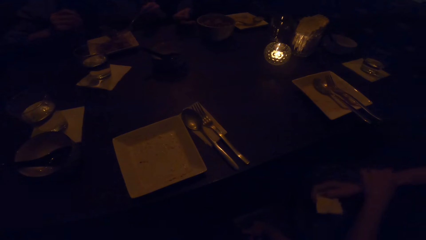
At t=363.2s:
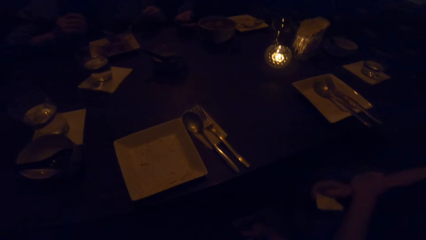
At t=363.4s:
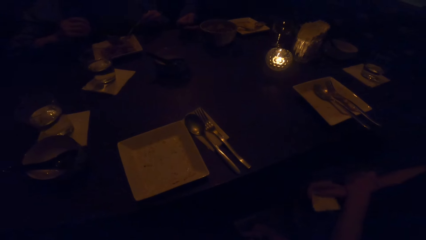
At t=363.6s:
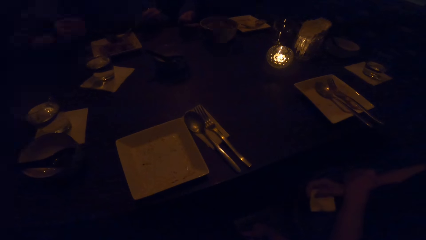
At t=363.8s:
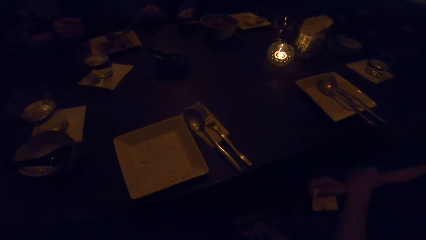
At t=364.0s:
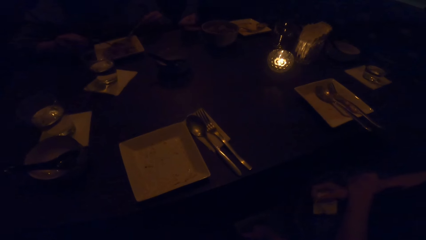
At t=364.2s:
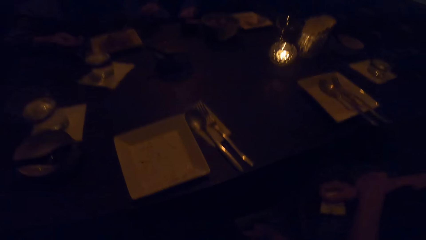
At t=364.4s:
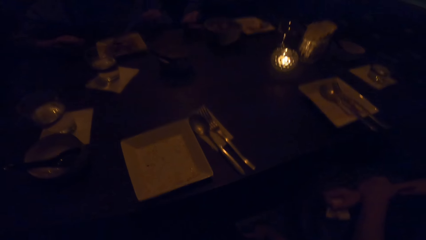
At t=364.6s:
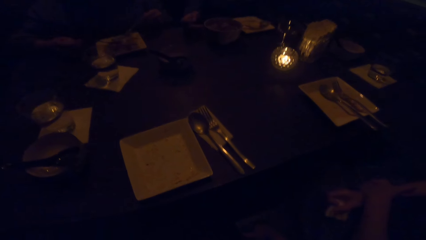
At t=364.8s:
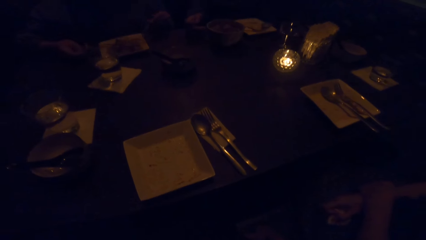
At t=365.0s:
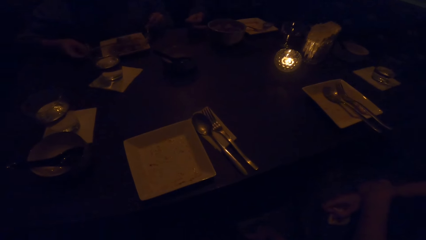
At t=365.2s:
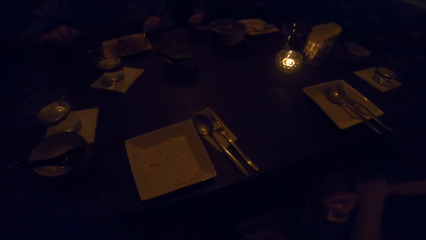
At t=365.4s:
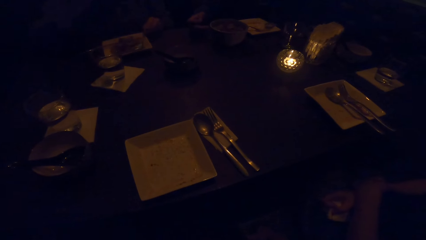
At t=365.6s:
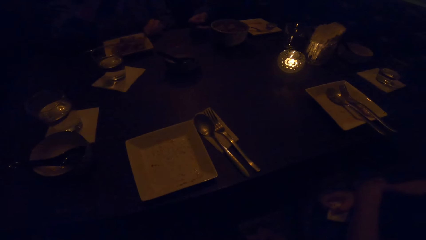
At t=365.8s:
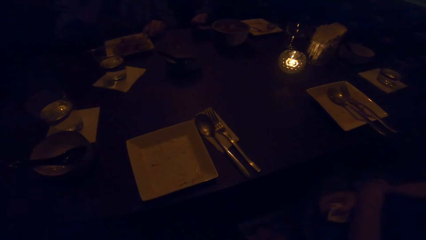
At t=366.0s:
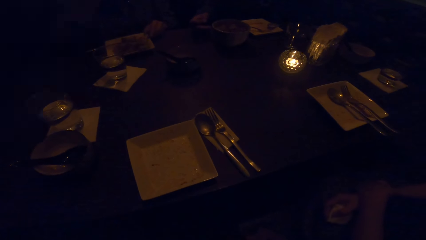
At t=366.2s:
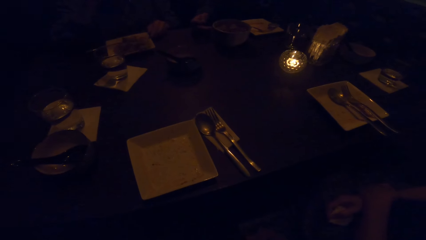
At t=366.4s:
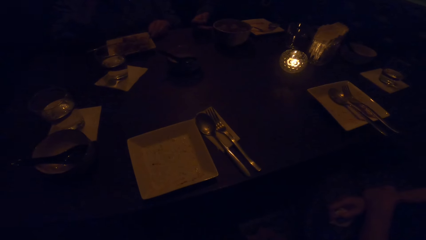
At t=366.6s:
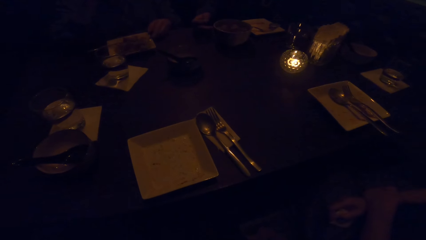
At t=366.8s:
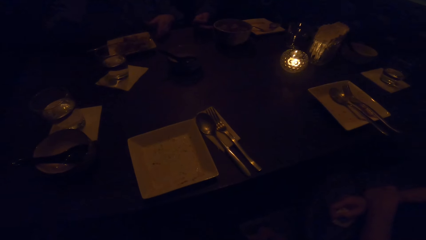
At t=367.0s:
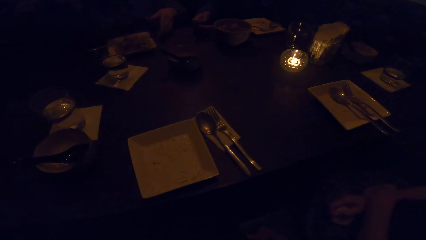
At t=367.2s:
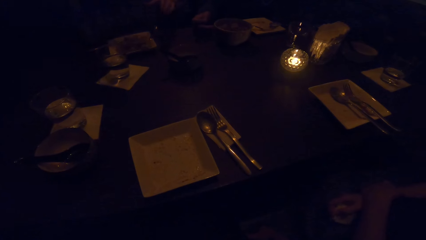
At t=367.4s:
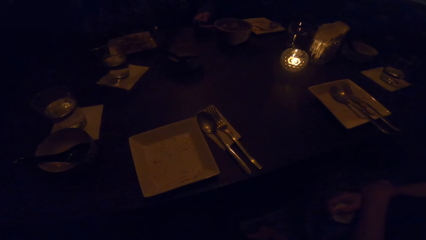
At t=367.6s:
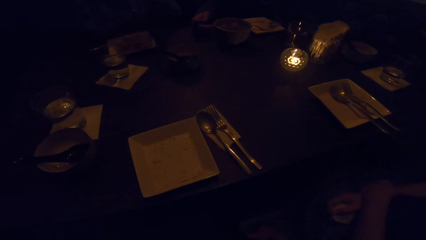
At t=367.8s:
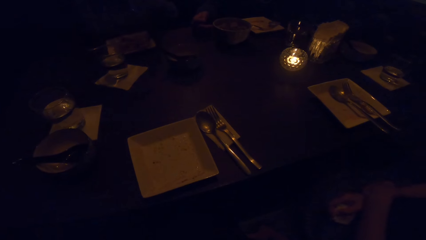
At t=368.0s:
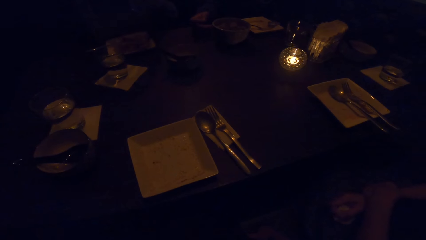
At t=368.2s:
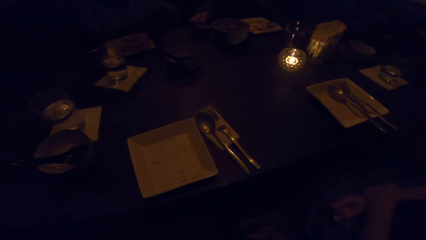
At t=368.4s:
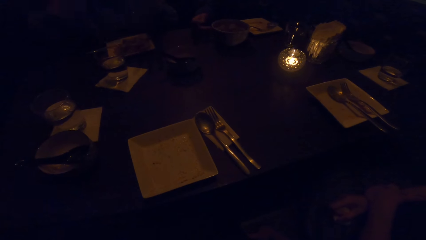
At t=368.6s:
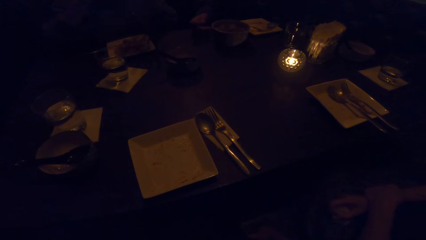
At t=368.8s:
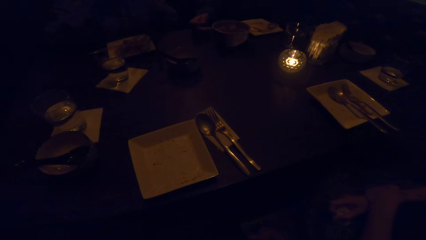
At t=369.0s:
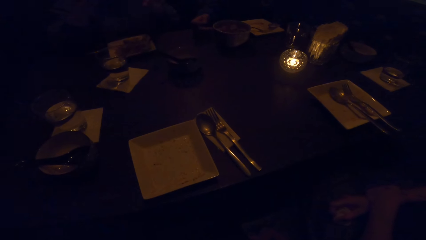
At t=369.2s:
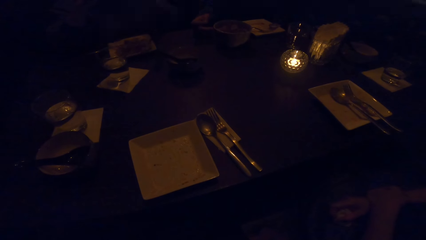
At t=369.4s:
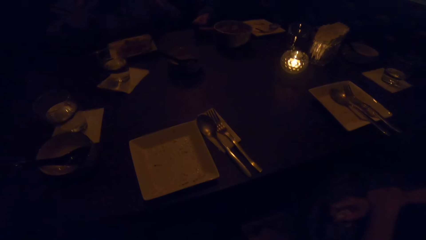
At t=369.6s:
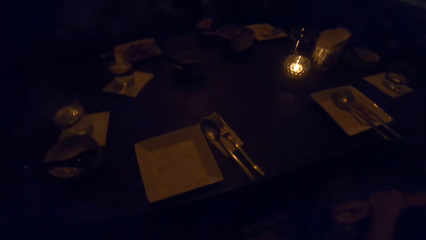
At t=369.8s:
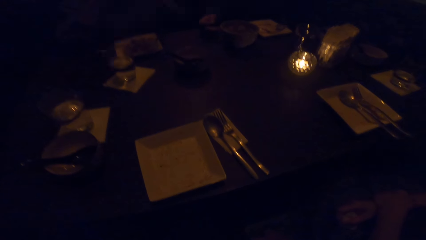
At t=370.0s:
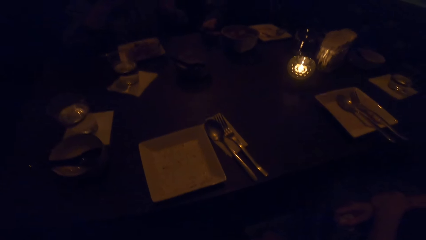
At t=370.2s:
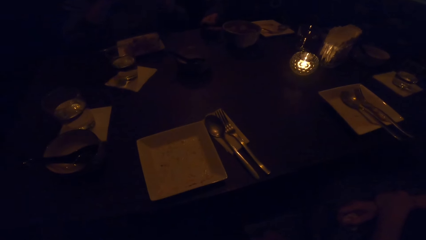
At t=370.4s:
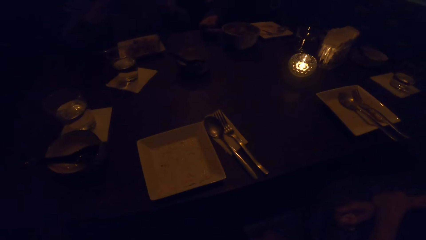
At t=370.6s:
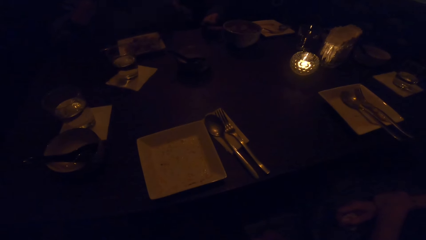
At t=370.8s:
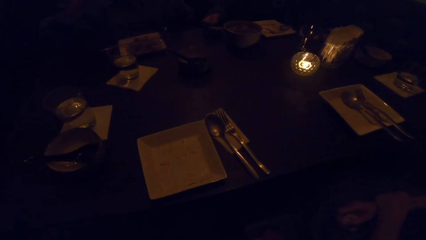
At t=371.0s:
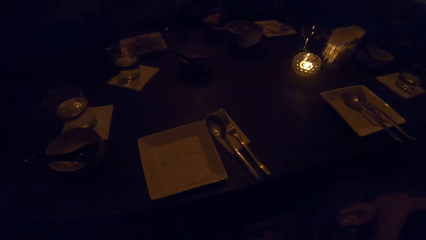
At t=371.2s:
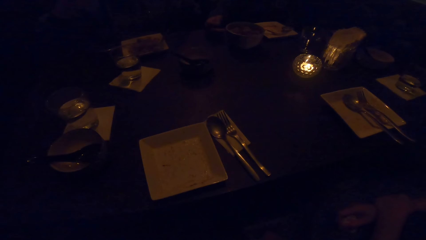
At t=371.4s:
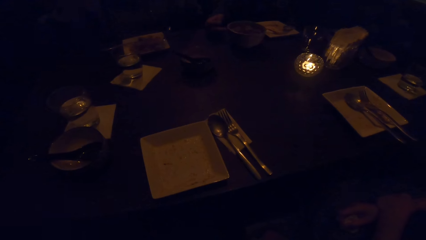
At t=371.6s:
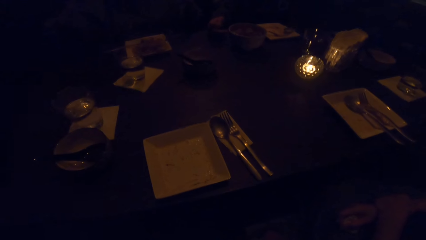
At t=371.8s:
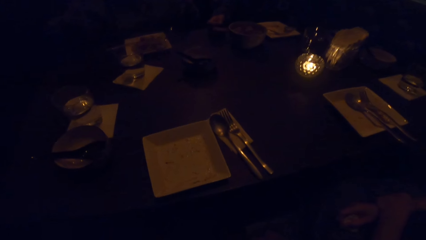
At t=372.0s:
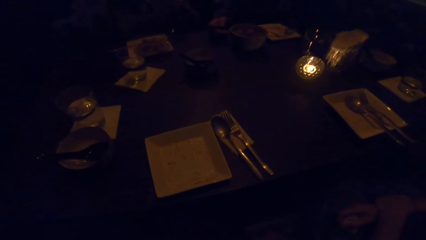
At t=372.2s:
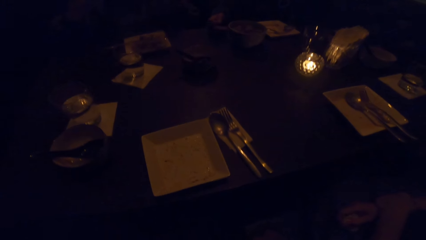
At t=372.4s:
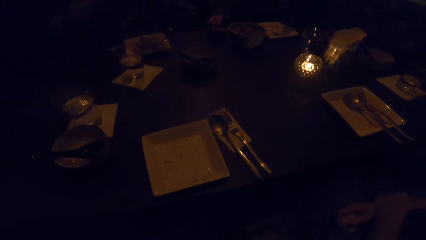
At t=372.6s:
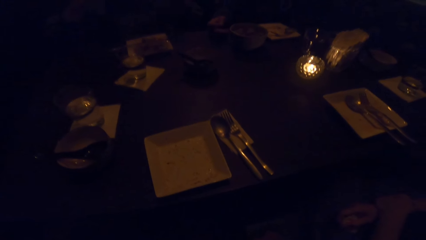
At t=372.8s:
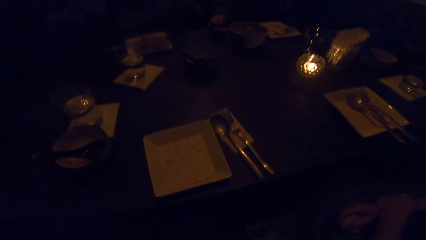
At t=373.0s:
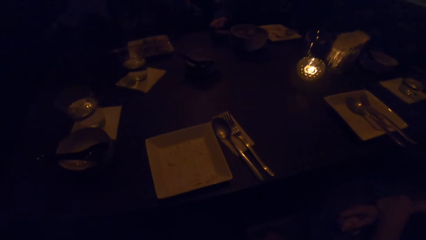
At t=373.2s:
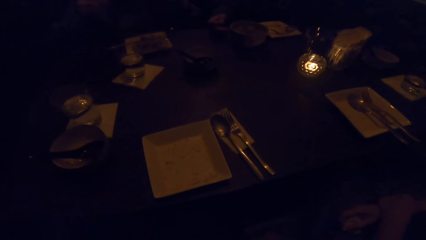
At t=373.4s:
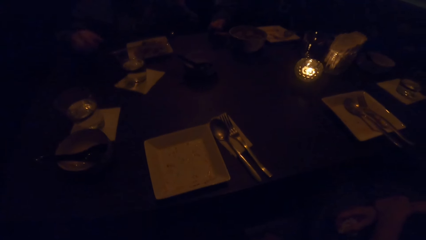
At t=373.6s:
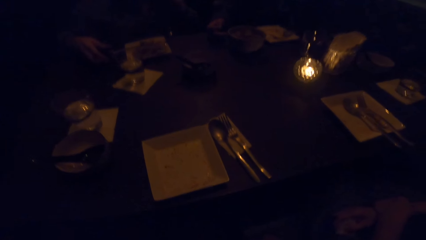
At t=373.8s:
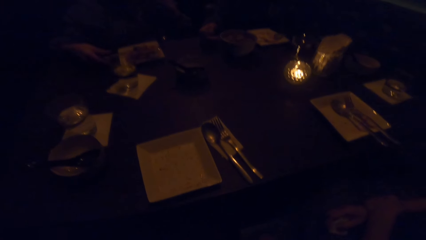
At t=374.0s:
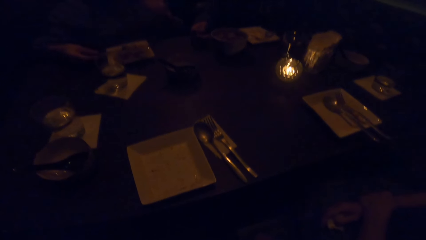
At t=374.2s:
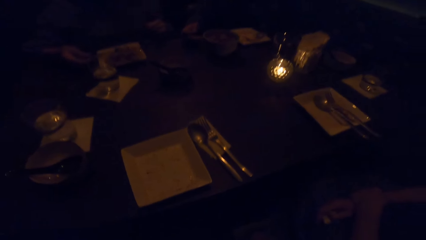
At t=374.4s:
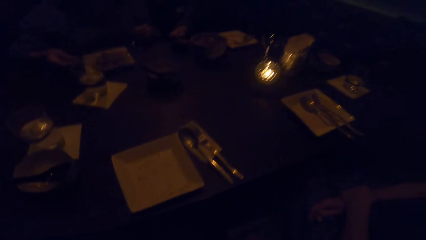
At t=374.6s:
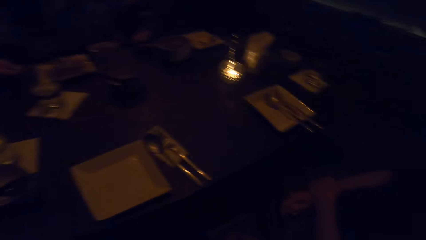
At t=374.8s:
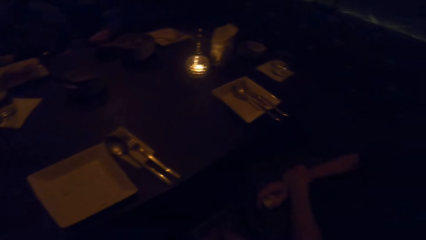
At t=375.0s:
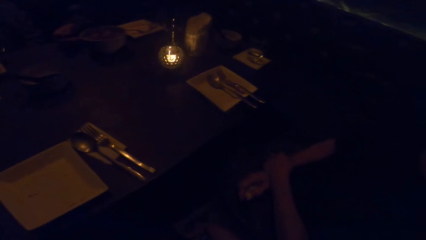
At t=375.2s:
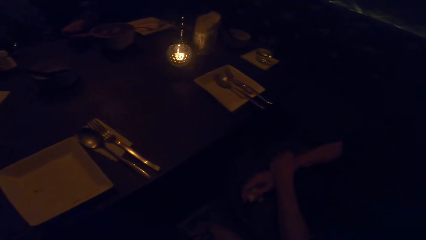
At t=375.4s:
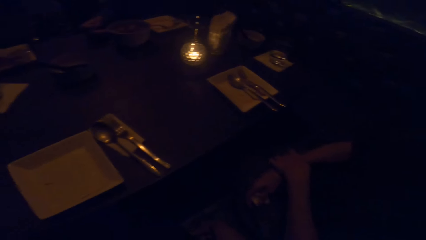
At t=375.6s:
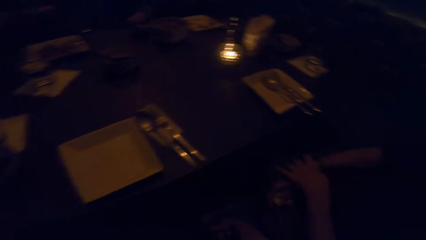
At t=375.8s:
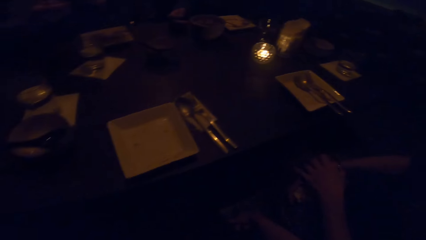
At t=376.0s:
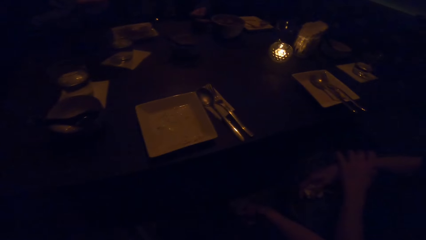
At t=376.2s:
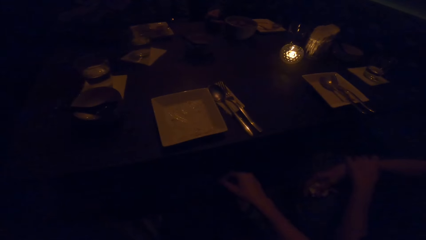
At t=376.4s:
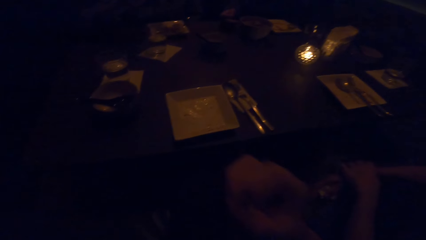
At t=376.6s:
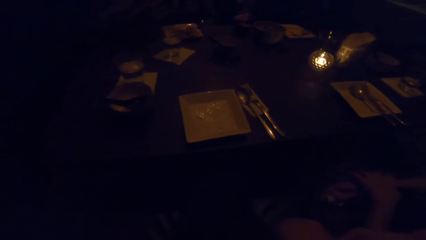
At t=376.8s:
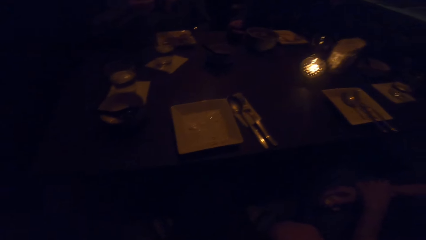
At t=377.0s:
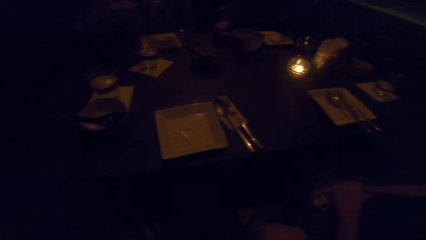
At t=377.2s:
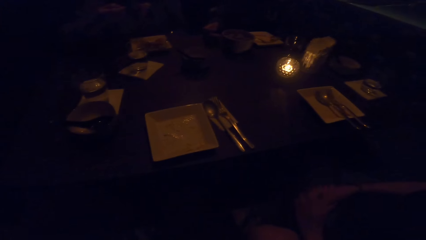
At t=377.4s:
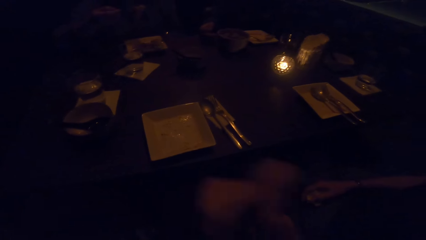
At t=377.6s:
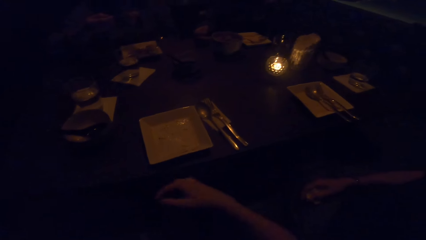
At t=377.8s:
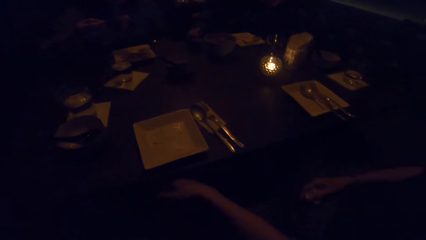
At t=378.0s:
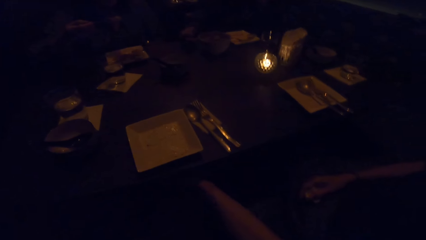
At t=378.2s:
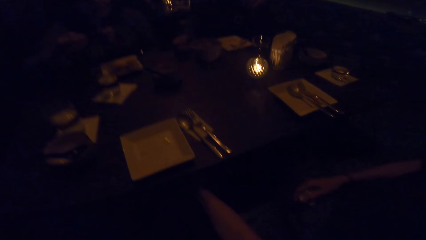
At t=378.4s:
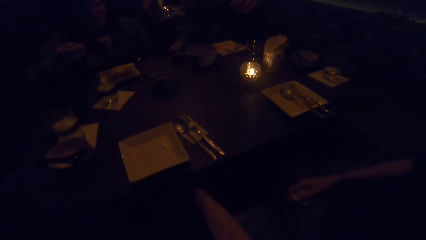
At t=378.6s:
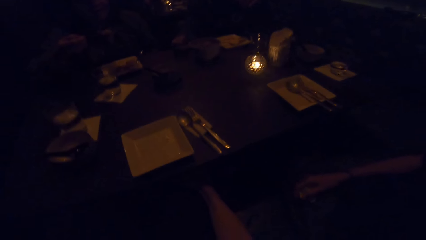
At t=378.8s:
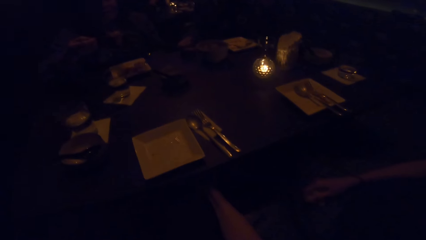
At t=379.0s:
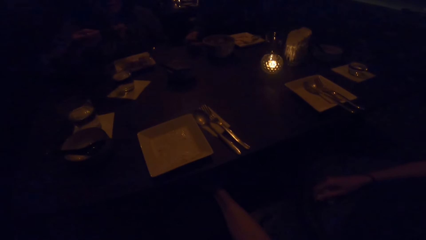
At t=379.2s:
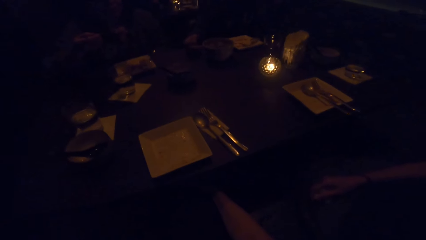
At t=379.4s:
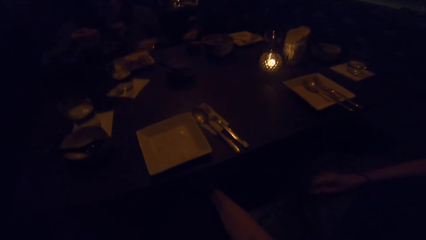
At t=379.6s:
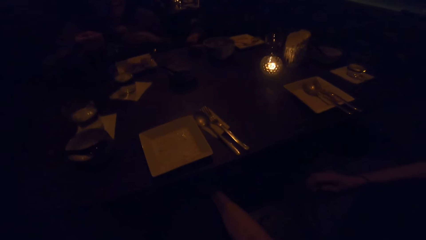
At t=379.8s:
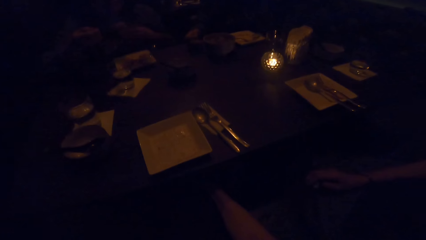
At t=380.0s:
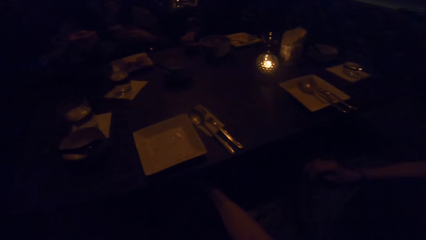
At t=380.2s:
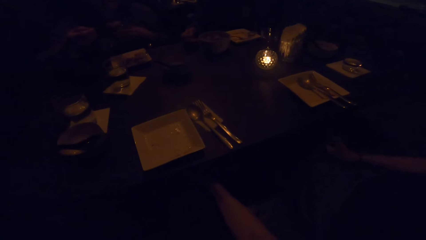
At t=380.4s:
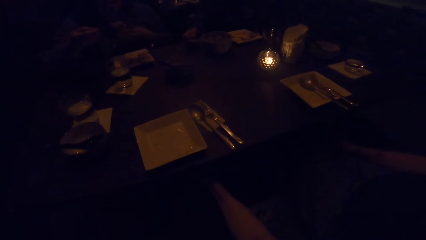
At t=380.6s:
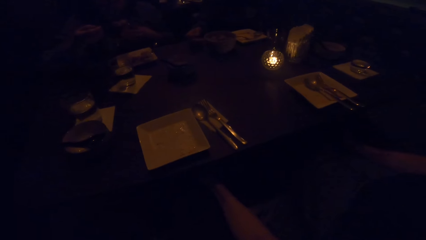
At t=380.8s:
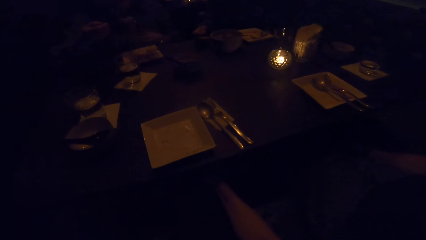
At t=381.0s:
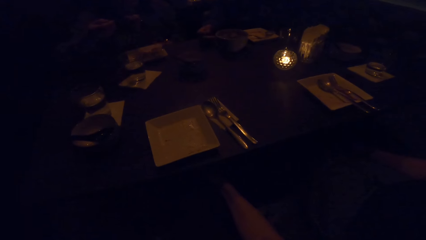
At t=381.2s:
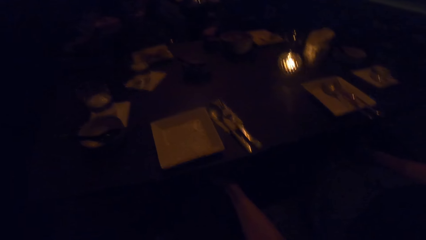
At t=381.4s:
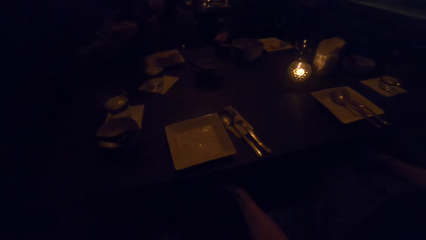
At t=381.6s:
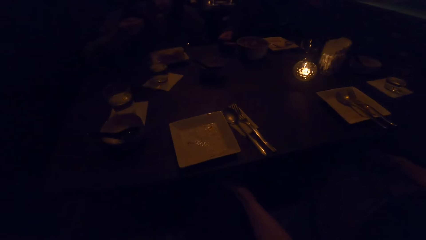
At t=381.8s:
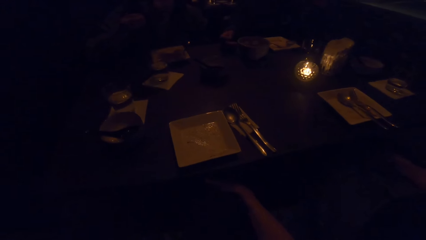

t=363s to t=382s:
The man drops the cutlery on the plate with his left hand. He drops the cutlery on the plate with his right hand. He takes the meal.
